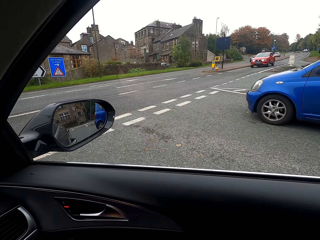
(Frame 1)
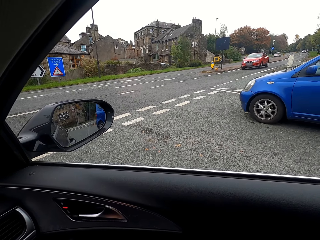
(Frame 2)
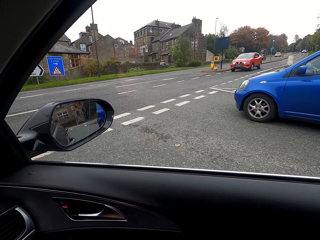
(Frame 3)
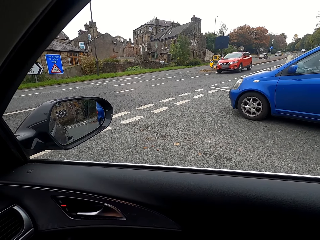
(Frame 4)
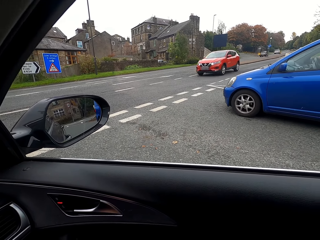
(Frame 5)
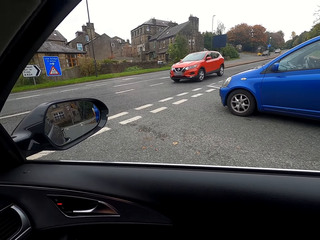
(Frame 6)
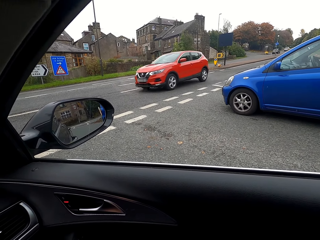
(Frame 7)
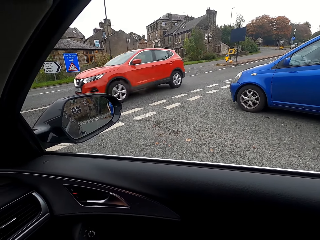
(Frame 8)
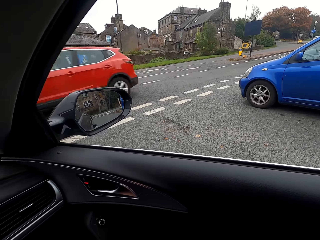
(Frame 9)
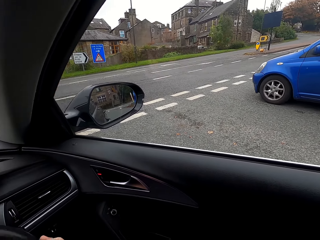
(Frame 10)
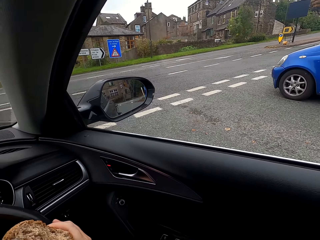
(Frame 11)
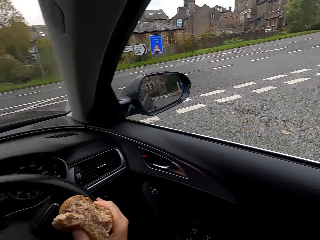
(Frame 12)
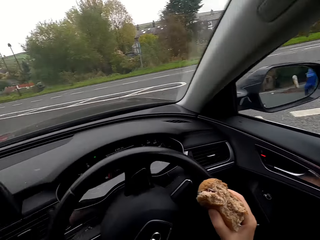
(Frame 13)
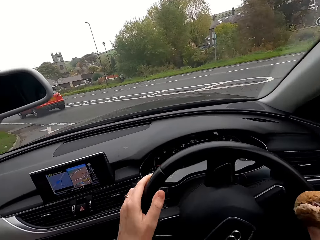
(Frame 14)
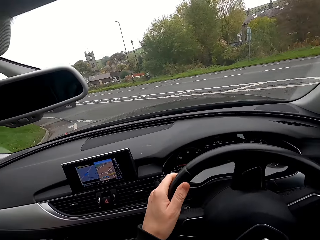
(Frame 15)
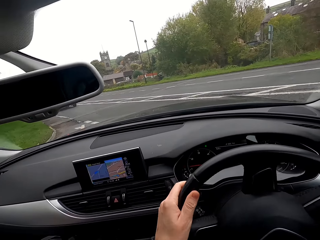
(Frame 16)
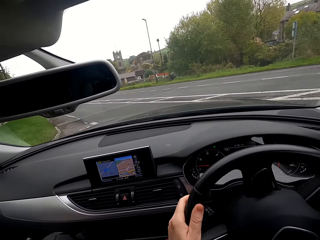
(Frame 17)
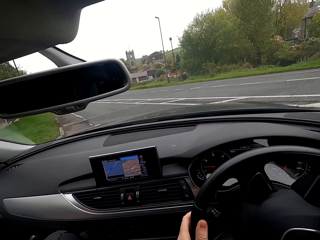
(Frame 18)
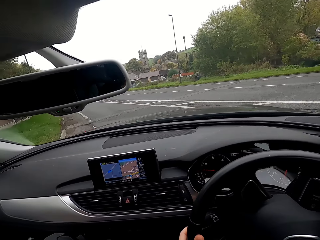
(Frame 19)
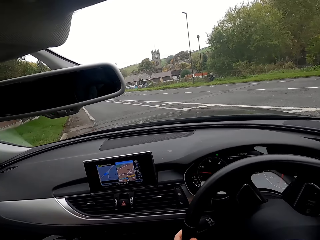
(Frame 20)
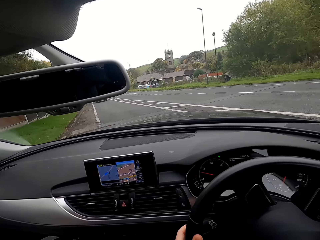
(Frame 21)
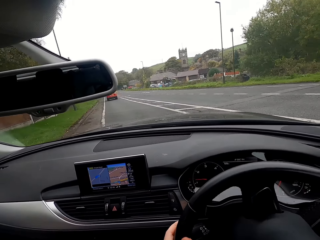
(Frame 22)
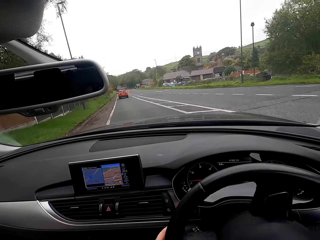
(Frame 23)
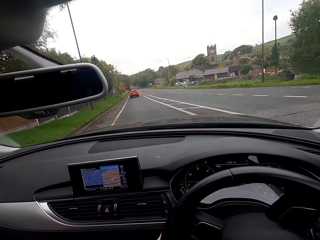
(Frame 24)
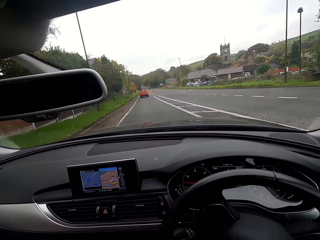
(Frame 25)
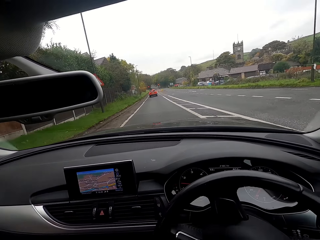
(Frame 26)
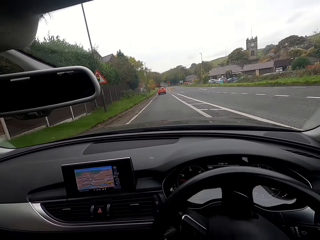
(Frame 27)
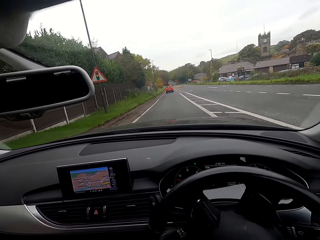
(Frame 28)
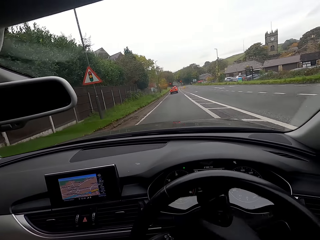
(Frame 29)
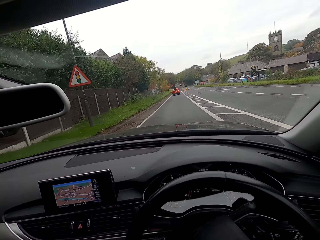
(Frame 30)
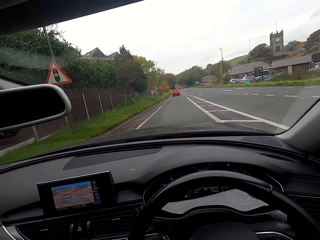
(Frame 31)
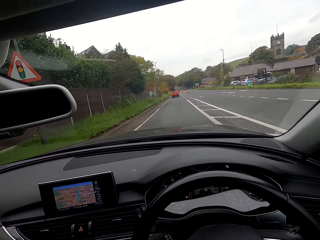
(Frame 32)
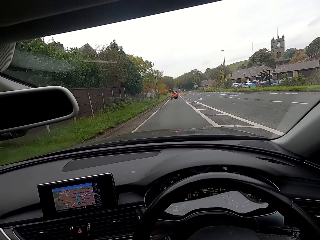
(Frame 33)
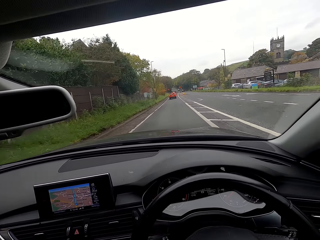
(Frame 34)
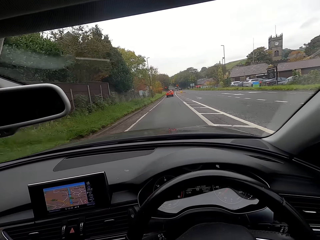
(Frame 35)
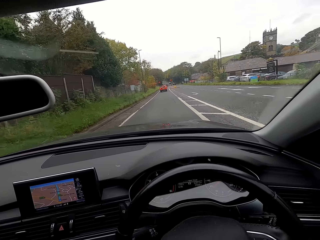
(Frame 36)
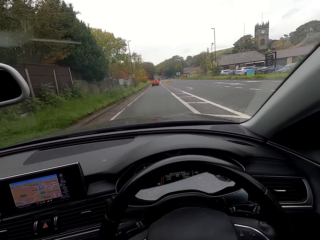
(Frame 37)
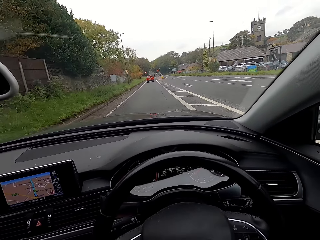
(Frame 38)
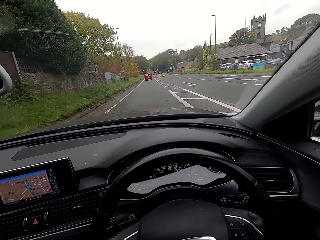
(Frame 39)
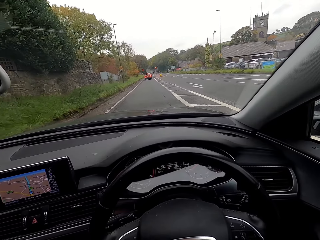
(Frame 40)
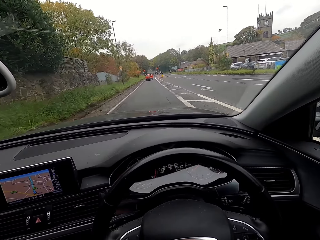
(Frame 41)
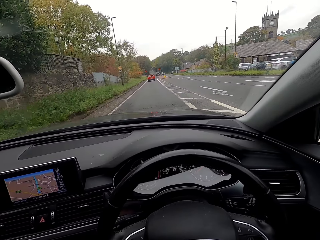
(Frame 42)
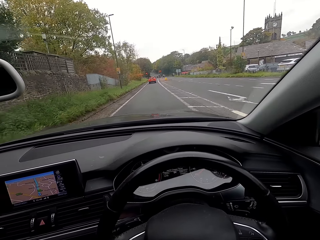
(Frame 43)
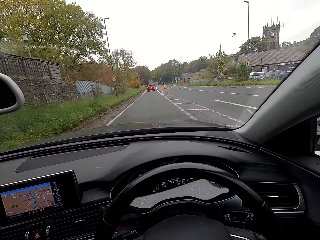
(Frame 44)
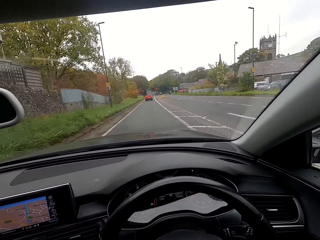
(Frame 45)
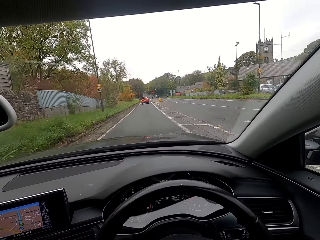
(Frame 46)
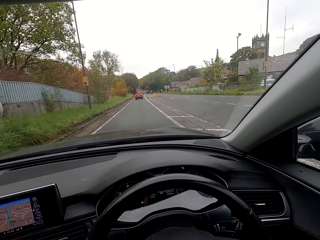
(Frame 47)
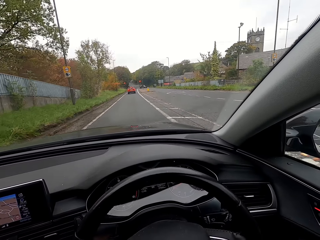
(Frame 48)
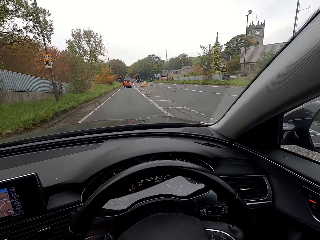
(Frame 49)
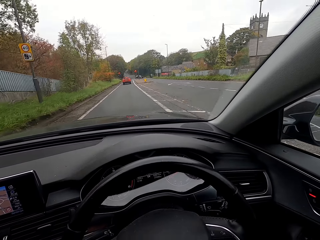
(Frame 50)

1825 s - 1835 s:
The camera wearer drives a car on the road.

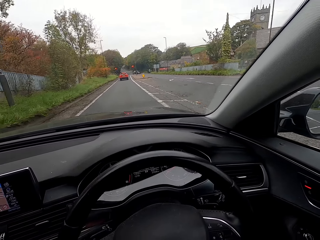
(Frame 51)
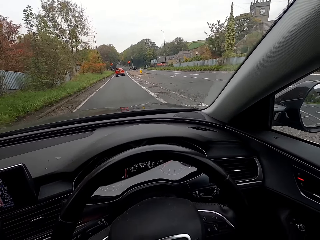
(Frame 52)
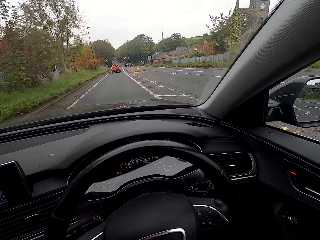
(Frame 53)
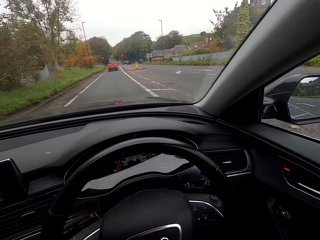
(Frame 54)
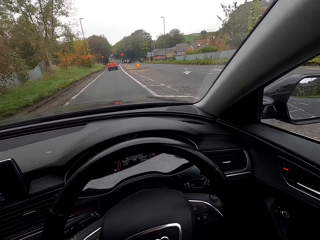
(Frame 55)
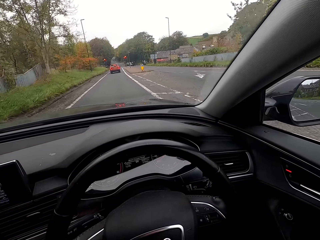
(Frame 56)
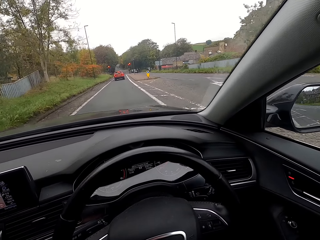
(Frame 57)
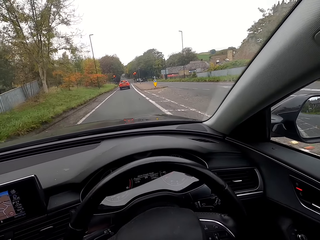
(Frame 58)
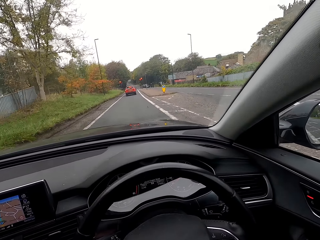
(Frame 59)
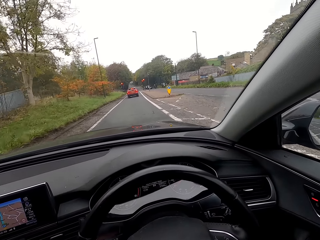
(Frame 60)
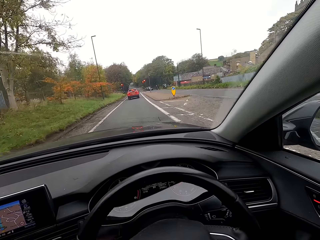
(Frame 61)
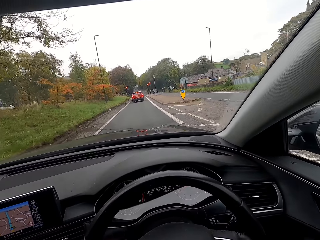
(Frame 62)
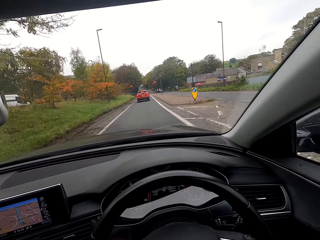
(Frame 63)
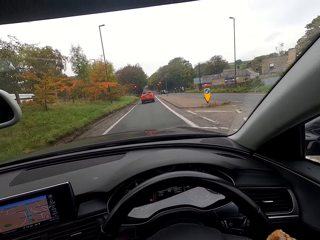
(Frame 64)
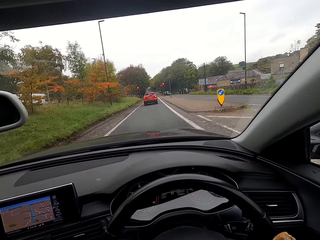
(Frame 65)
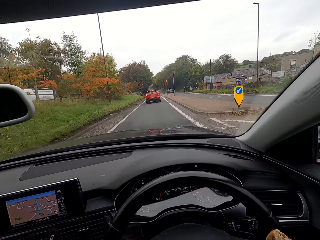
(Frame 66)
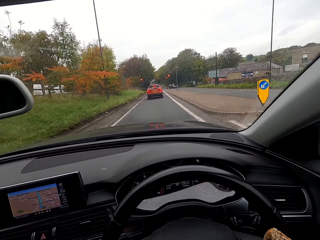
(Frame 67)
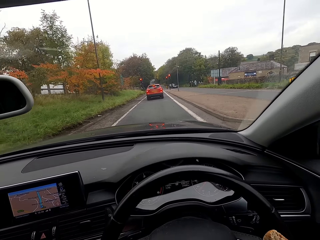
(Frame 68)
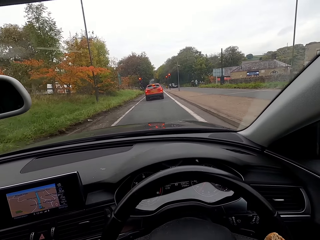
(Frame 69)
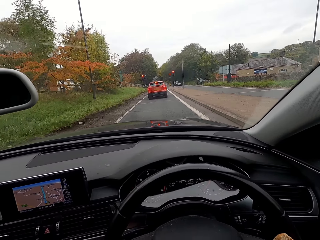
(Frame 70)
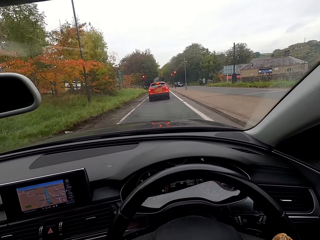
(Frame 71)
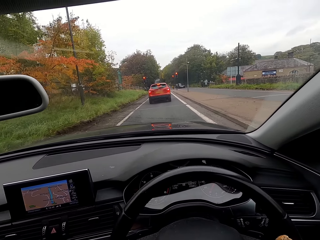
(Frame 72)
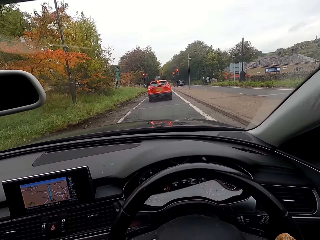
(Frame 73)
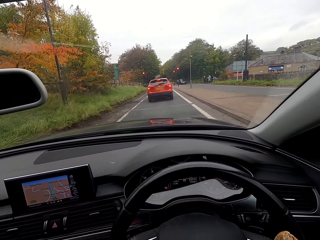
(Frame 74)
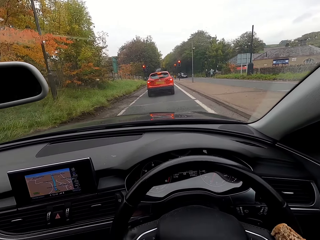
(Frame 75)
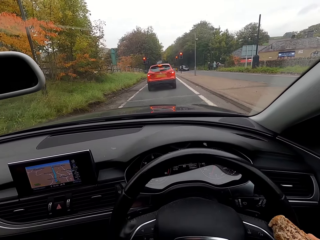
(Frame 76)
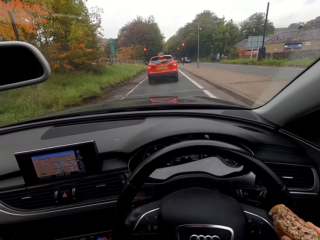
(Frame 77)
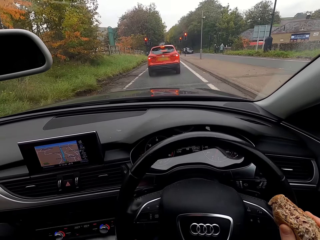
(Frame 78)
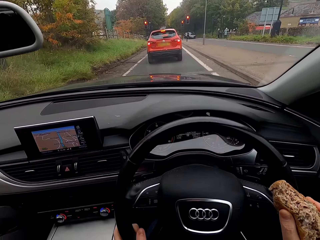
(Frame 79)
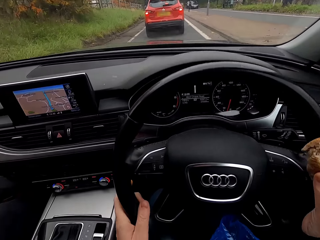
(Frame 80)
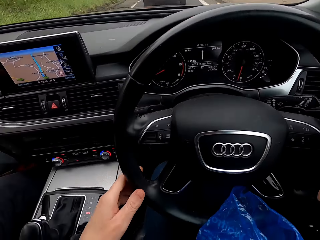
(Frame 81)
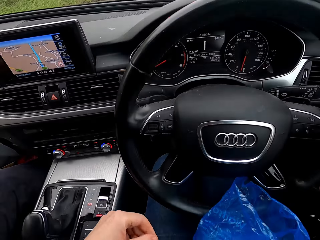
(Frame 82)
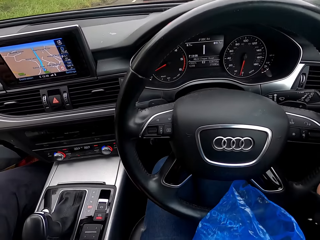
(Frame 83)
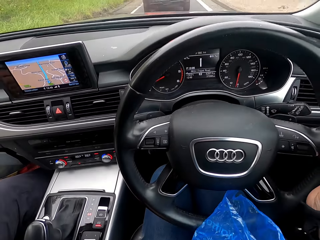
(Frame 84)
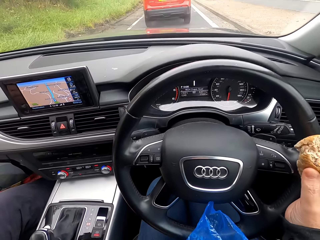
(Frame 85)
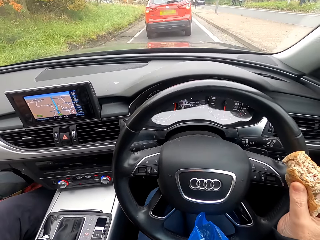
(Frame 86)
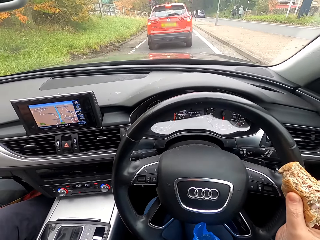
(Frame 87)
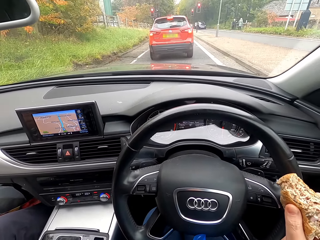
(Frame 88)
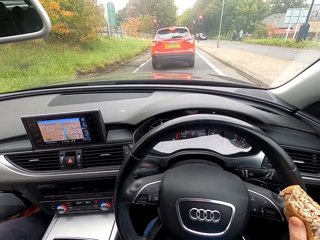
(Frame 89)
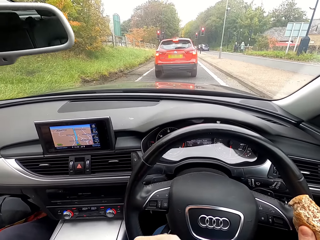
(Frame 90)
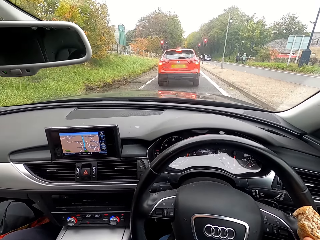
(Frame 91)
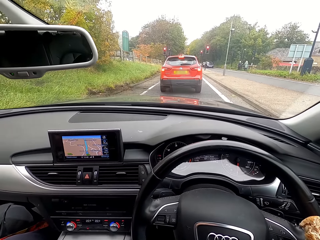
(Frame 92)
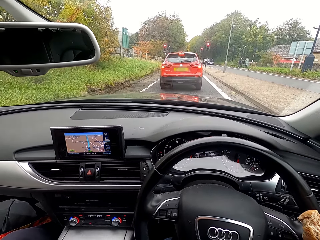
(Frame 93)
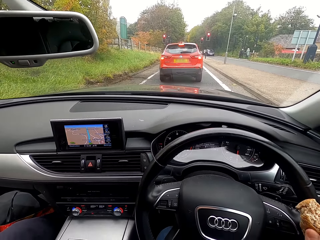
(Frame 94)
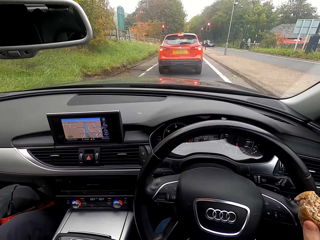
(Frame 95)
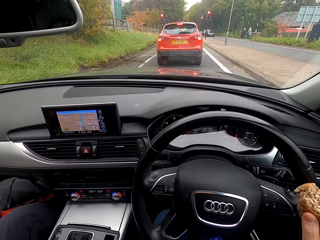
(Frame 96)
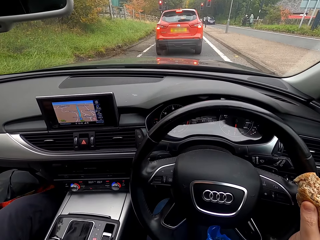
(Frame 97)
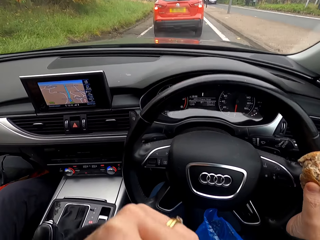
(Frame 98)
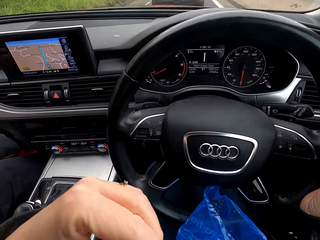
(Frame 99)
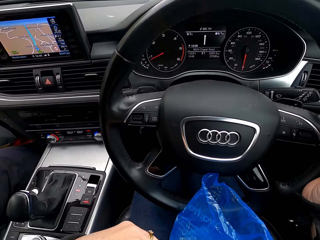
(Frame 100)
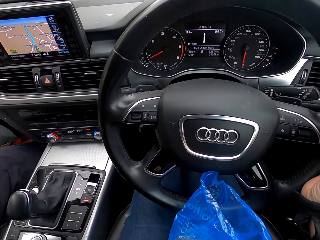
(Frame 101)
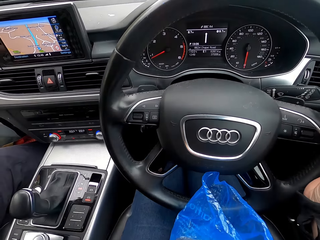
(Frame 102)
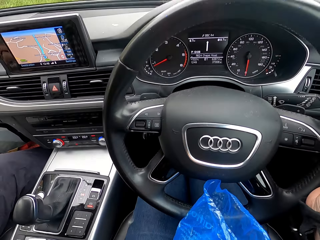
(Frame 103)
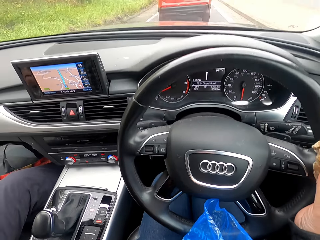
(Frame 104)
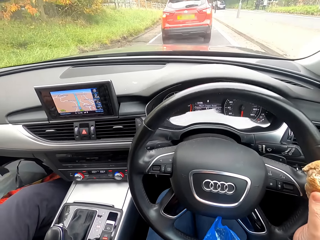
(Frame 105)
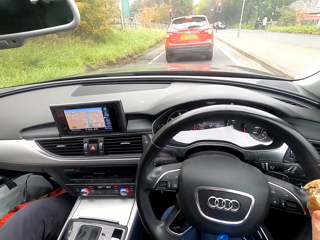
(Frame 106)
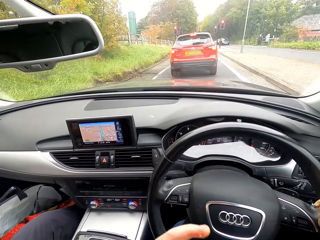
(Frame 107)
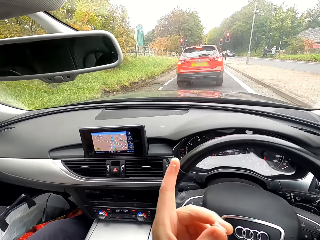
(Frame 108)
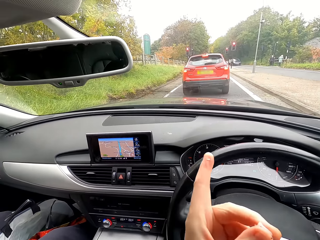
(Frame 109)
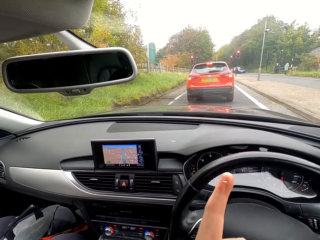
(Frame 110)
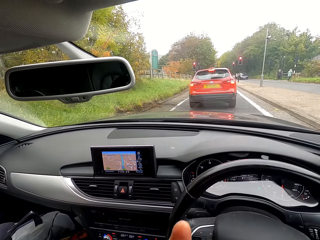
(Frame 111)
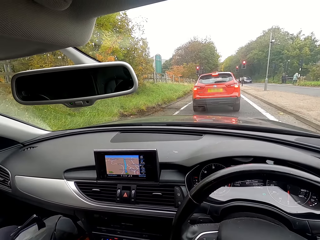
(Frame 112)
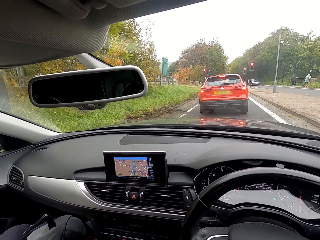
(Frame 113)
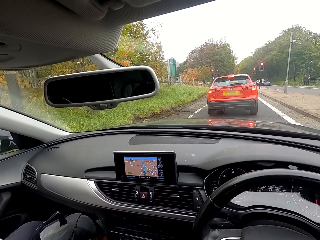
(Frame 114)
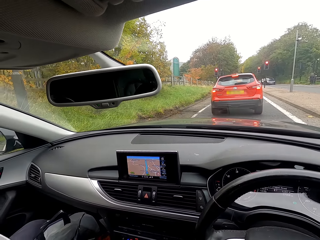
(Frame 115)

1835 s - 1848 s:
The camera wearer drives towards a car. They interact with the man.
